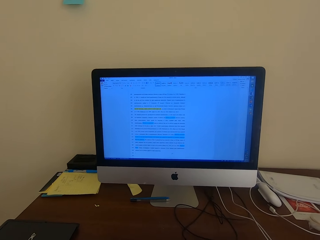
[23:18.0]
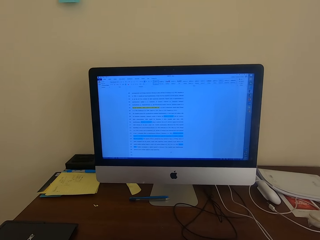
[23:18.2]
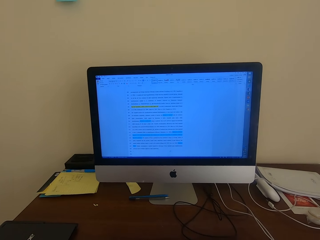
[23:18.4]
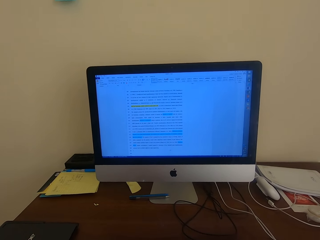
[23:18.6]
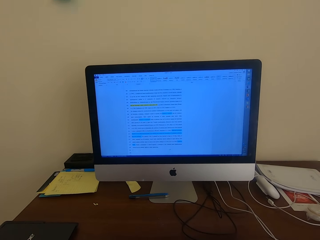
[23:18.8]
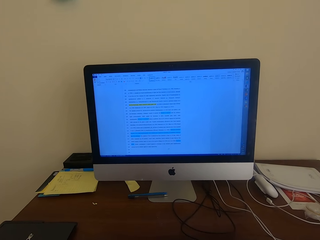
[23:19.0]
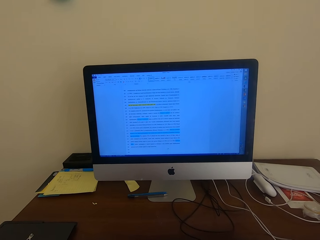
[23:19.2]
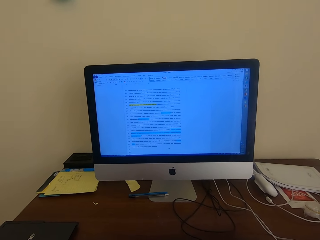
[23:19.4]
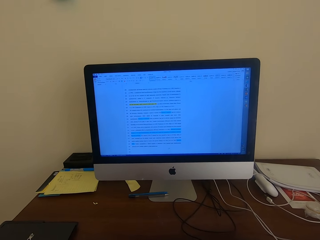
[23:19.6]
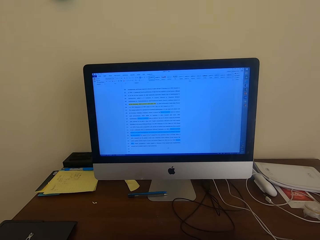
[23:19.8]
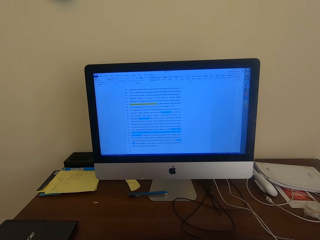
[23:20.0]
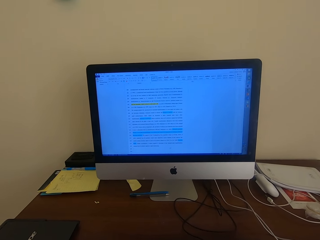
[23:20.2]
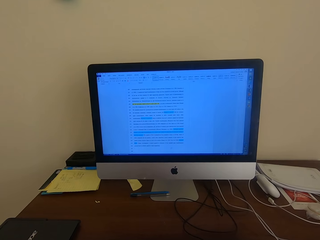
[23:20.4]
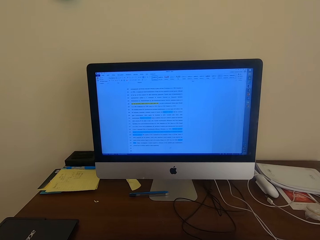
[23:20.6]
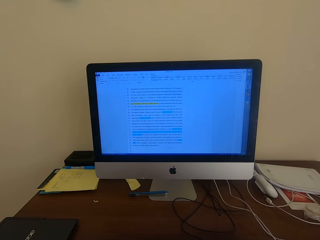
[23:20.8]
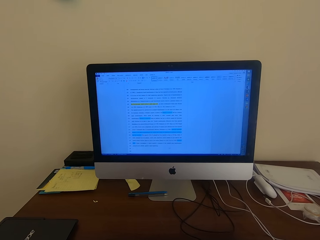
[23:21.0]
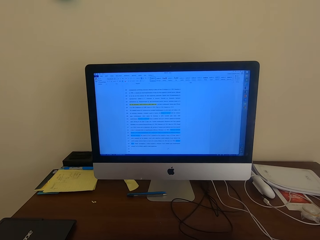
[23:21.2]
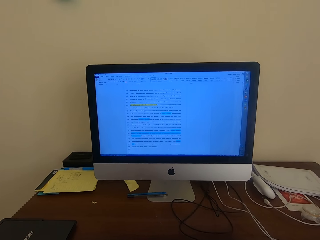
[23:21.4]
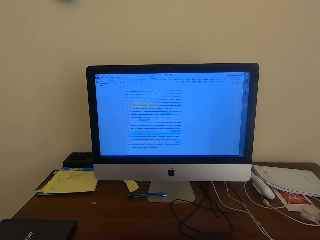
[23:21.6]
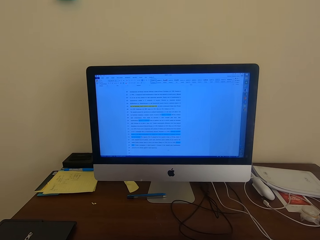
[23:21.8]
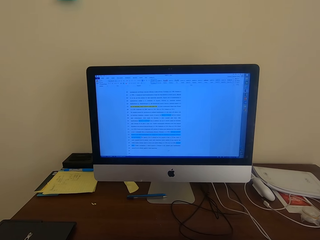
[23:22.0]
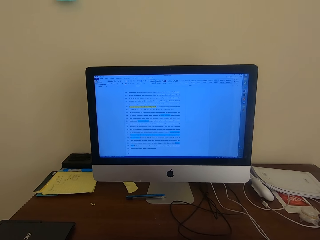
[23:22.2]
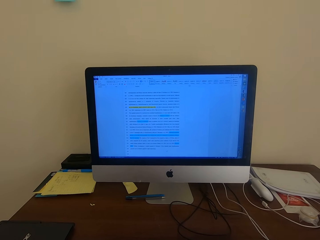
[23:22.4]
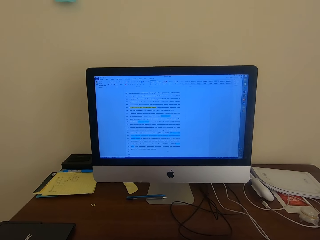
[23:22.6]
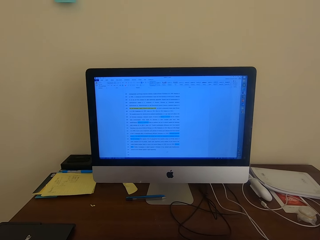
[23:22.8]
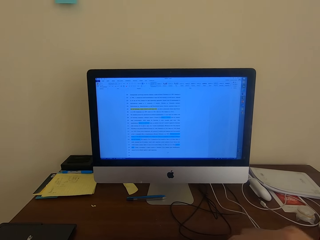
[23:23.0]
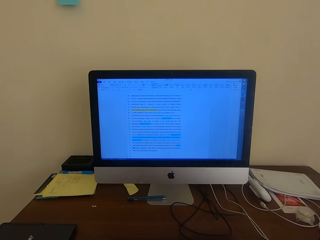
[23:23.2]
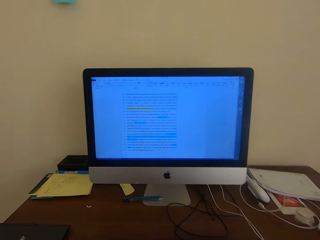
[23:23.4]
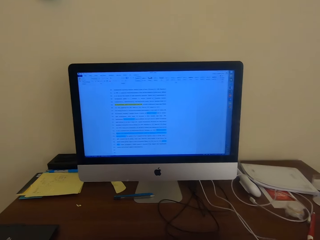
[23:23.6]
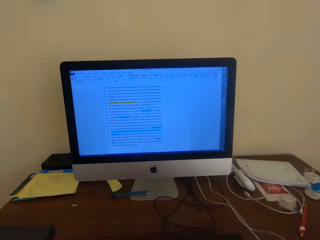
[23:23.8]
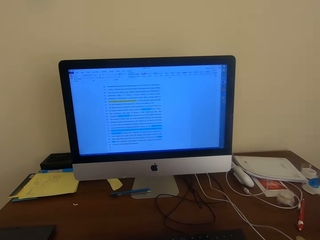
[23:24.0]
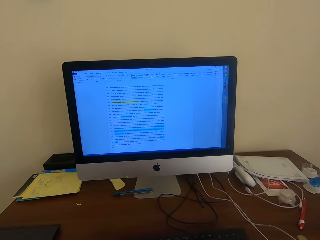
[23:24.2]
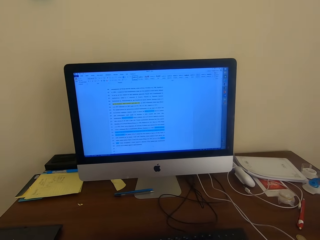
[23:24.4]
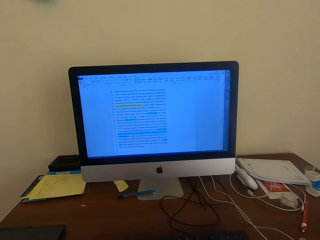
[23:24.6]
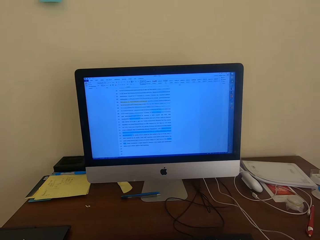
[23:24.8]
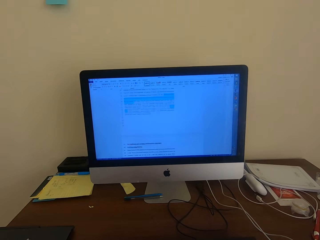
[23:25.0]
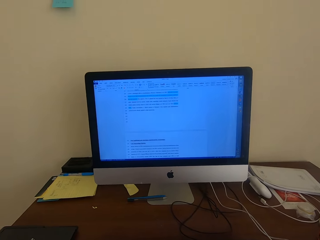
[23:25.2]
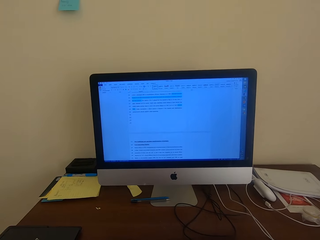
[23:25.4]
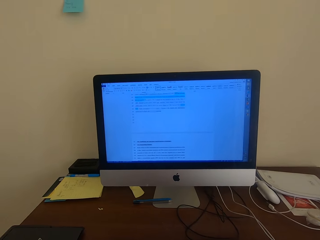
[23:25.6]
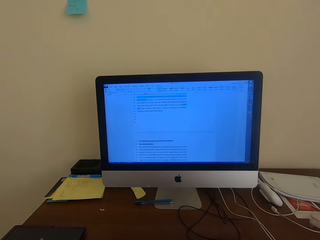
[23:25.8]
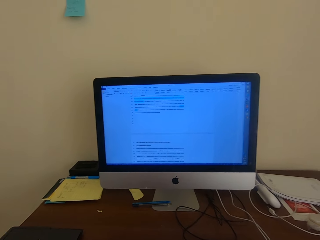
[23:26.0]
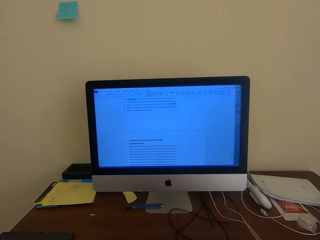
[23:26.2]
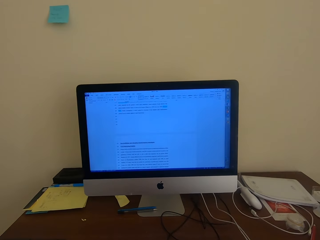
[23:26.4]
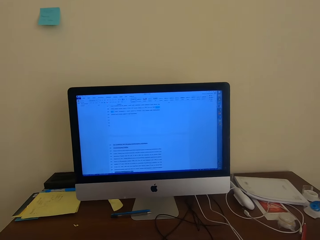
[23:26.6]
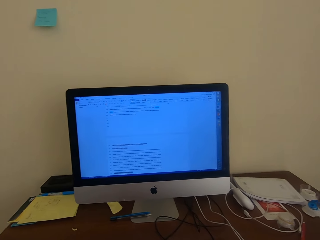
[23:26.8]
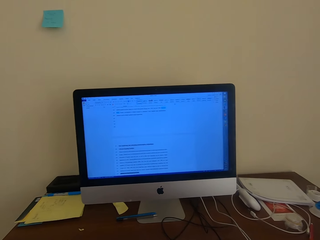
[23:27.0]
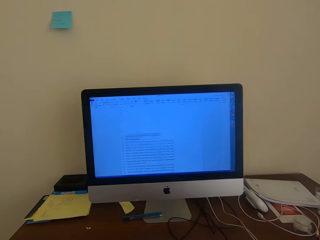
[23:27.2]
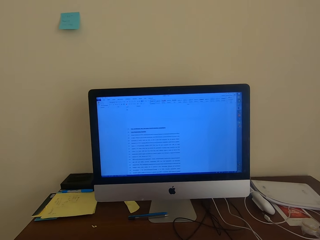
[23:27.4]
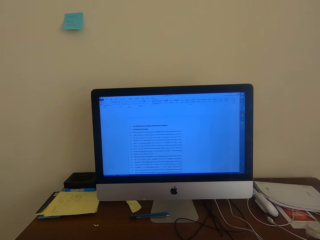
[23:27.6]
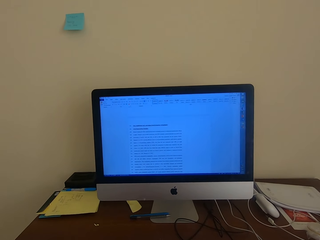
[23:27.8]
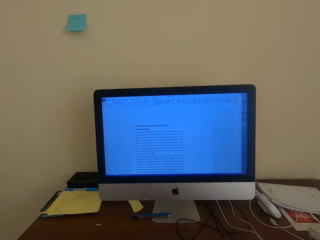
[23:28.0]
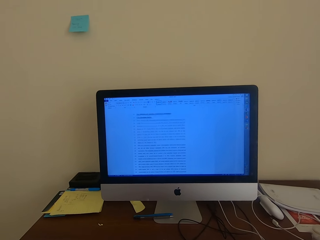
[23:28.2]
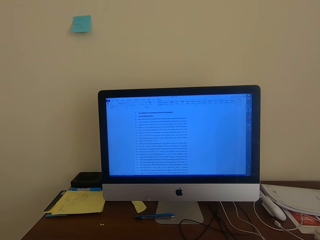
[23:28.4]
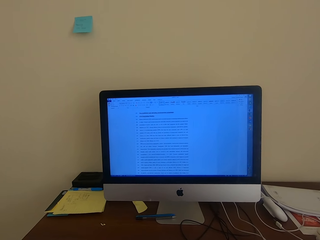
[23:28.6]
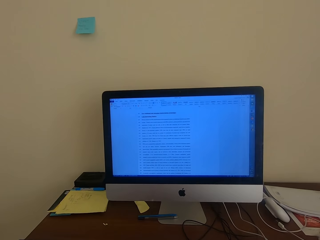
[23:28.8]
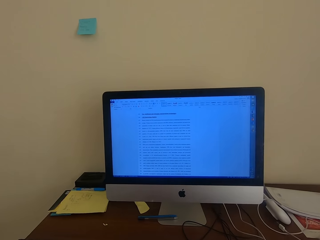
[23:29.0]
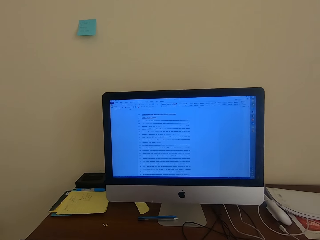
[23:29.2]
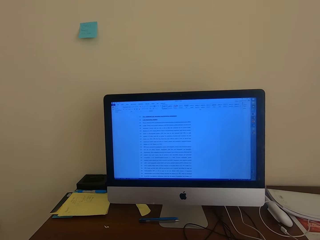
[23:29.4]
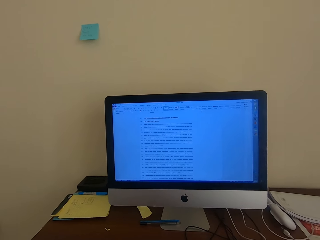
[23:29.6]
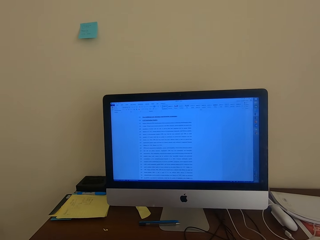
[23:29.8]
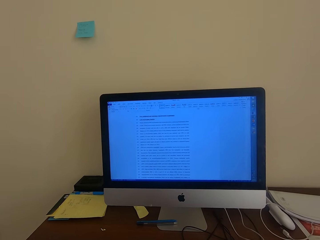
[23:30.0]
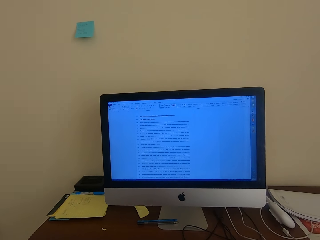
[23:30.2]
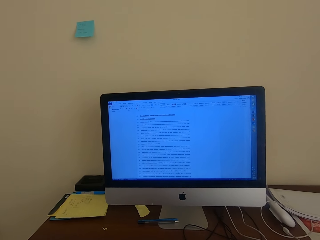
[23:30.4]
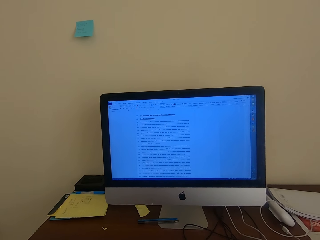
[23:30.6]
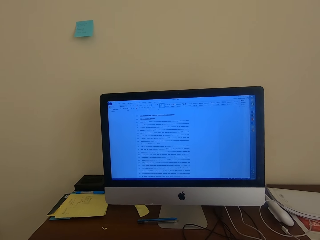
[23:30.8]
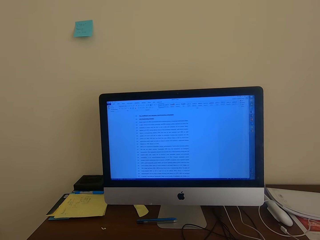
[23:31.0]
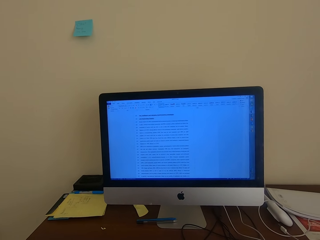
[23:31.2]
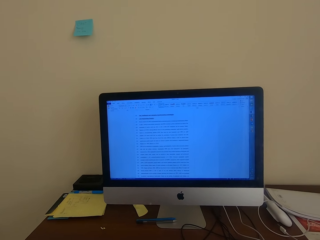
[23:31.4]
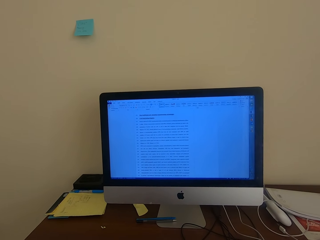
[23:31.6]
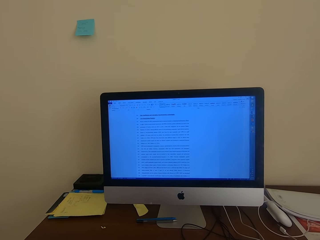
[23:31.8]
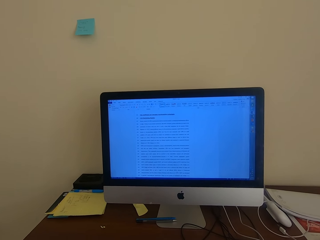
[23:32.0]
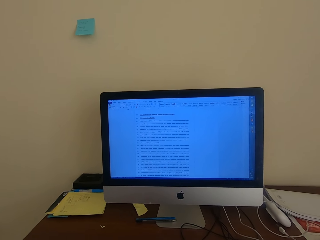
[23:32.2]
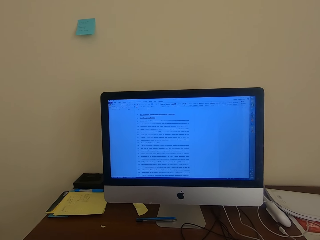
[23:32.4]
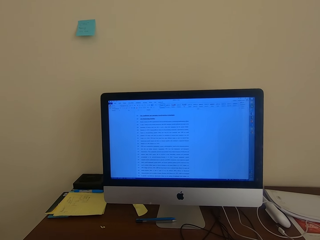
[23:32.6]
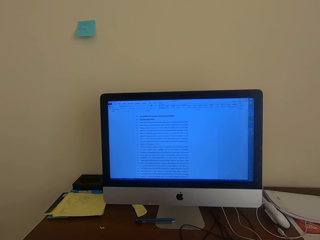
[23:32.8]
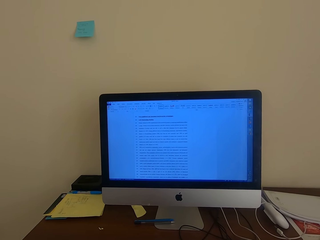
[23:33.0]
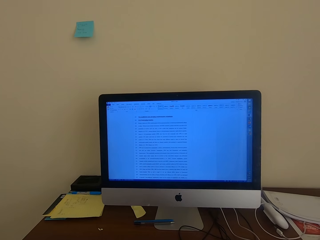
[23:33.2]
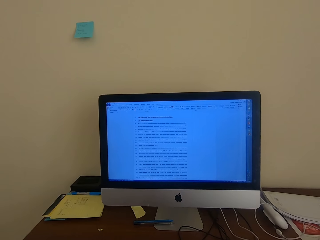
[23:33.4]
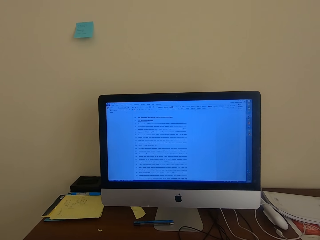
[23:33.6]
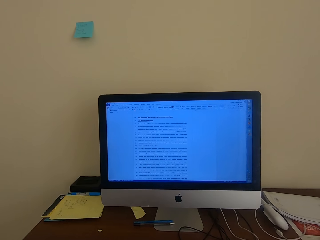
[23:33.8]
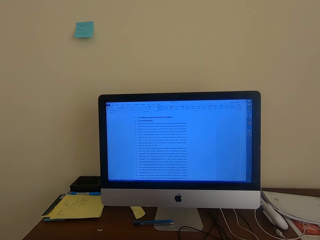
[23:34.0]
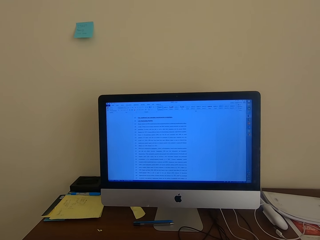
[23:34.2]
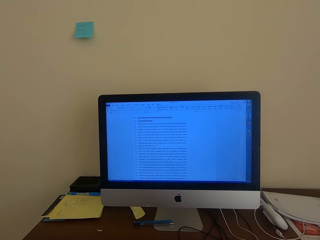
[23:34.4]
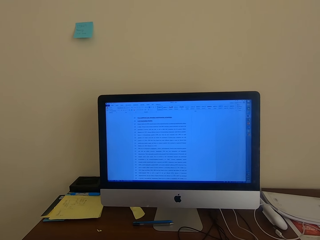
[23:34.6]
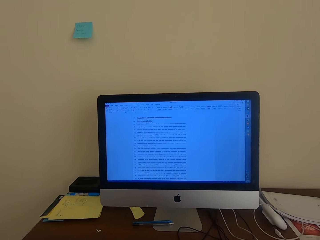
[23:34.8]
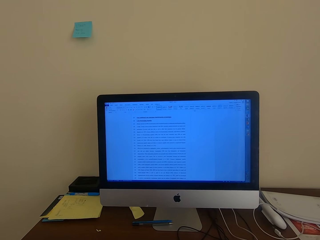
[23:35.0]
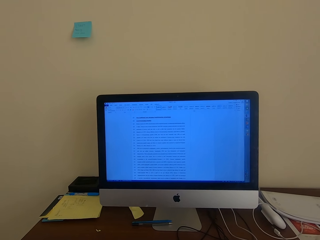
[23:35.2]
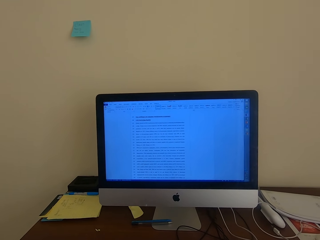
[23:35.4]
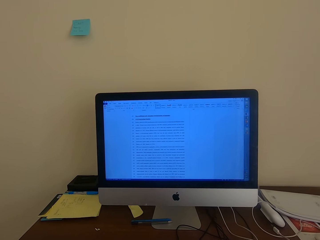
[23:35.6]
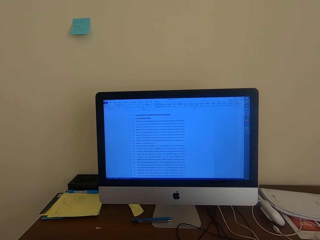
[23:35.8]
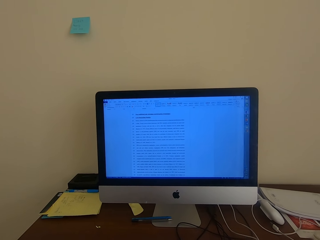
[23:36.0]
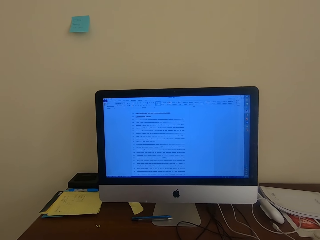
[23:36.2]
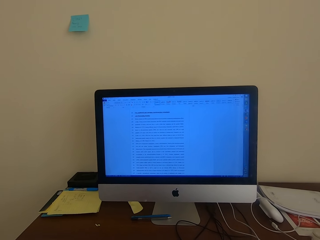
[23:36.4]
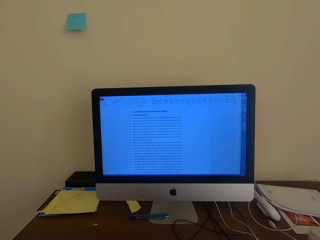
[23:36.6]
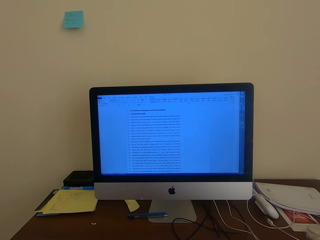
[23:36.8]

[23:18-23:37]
The camera wearer reads from the computer. They operate the computer. They read from the computer.

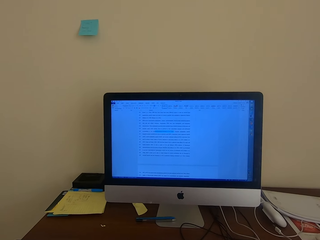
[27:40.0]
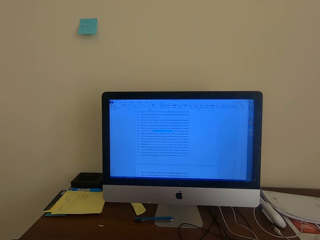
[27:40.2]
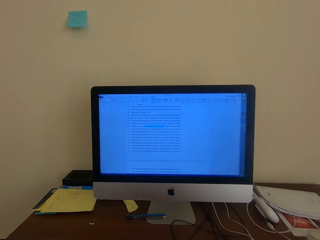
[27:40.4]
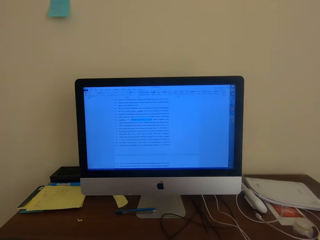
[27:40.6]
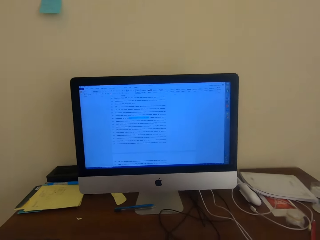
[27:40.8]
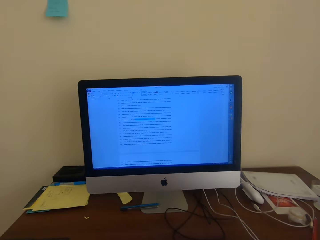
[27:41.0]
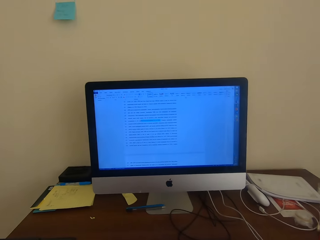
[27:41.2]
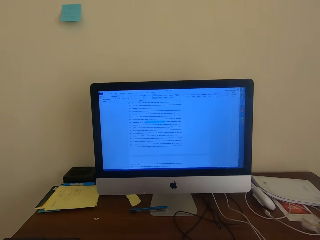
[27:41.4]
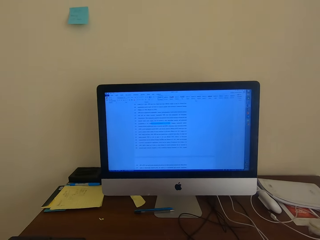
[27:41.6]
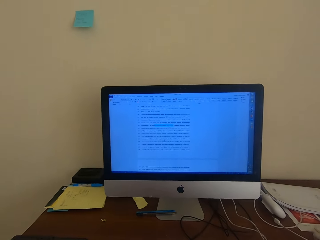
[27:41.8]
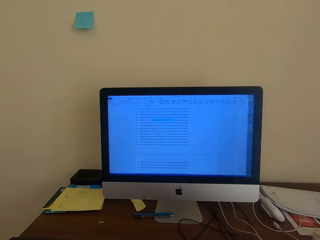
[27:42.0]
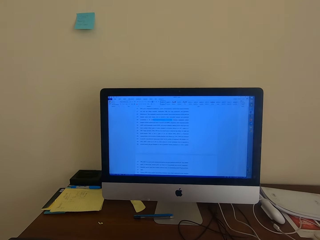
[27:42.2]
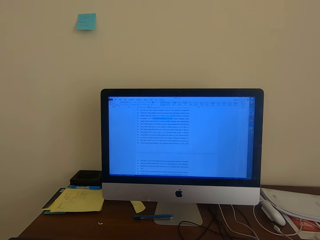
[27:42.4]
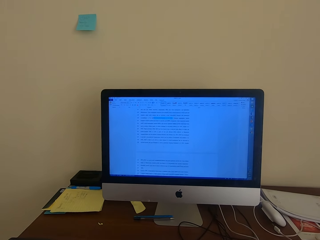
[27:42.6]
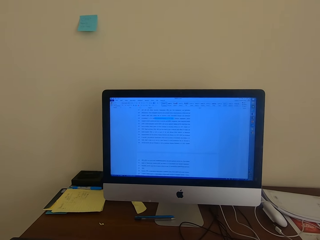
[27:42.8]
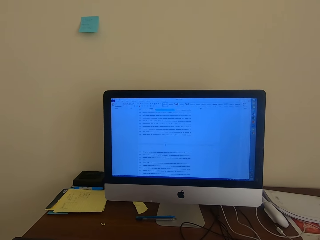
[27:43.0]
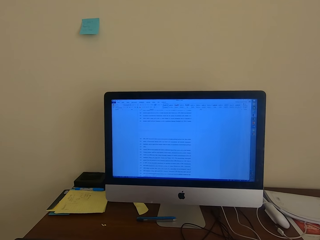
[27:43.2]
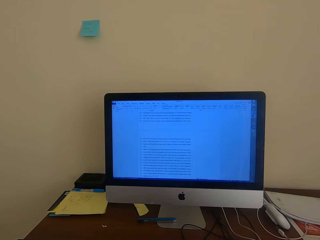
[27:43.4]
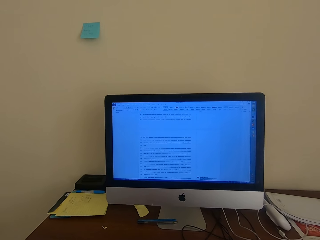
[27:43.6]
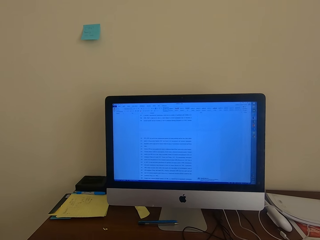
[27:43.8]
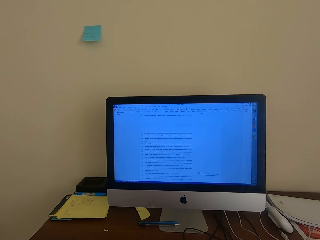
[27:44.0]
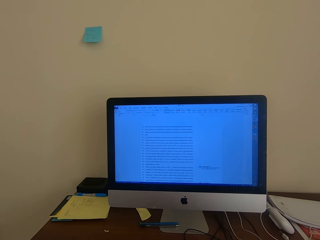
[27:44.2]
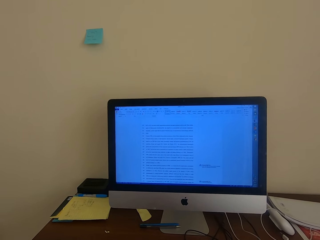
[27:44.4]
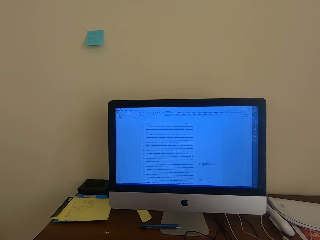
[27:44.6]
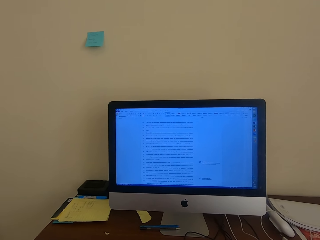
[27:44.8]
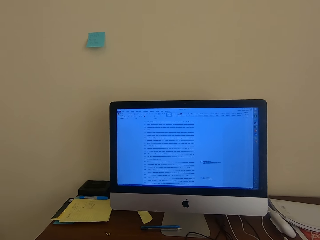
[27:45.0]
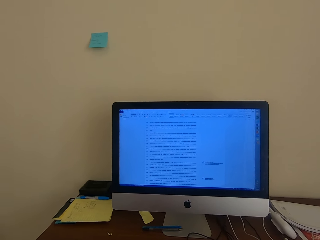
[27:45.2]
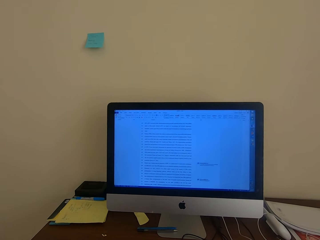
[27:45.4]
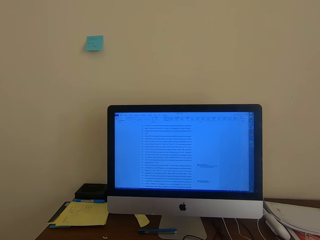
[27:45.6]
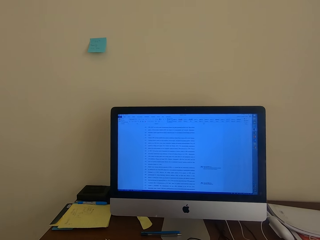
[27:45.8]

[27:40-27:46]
The camera wearer scrolls on the computer.
